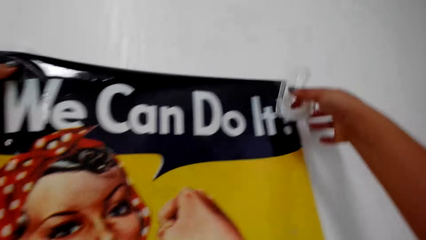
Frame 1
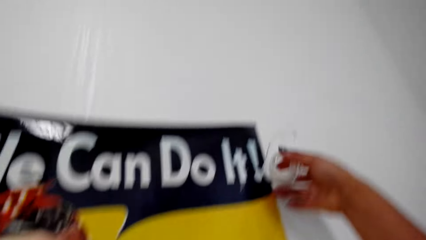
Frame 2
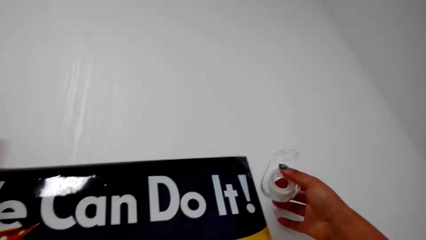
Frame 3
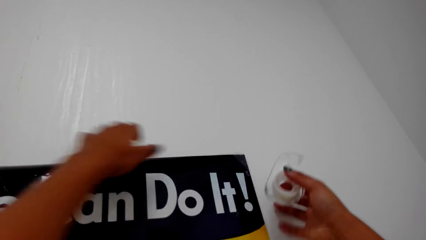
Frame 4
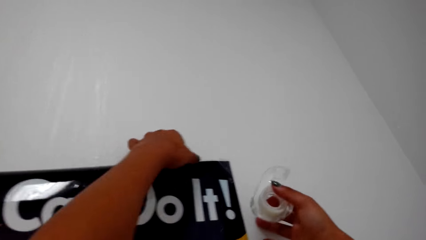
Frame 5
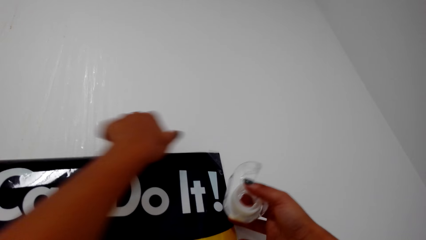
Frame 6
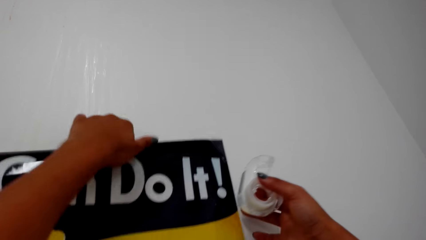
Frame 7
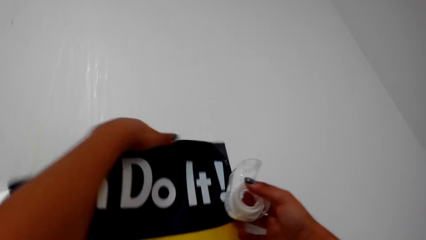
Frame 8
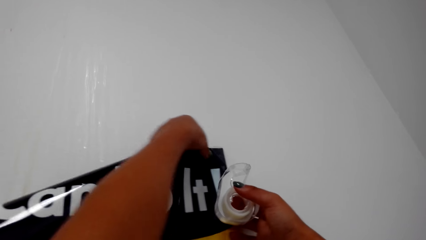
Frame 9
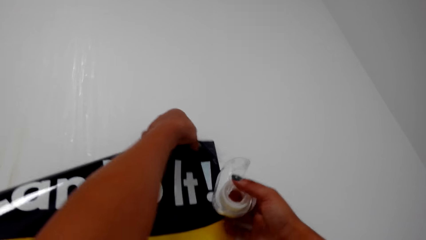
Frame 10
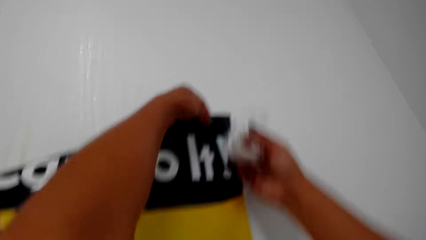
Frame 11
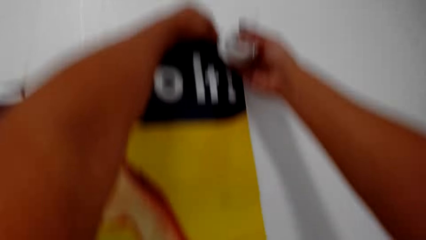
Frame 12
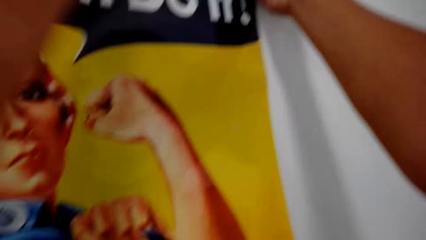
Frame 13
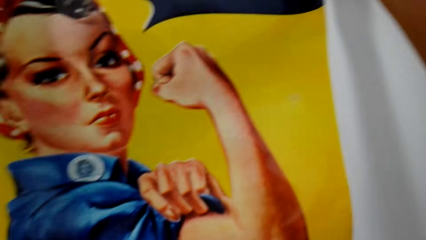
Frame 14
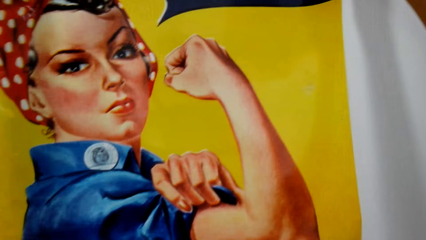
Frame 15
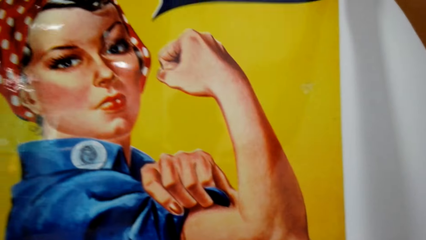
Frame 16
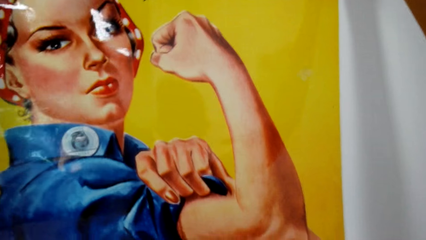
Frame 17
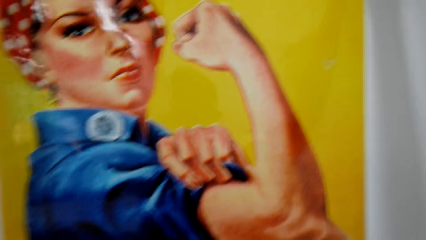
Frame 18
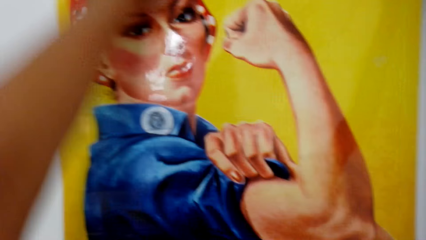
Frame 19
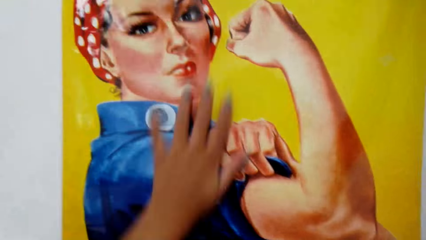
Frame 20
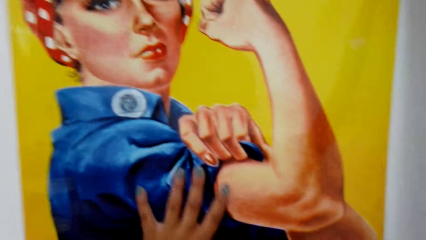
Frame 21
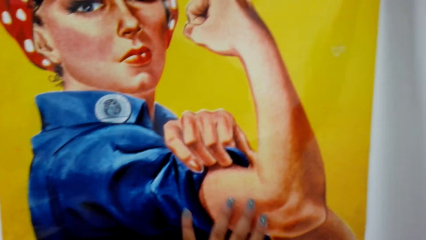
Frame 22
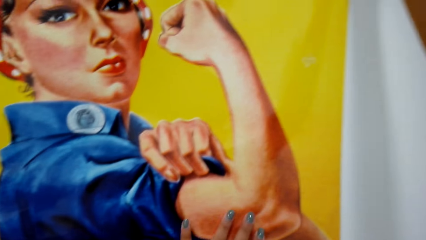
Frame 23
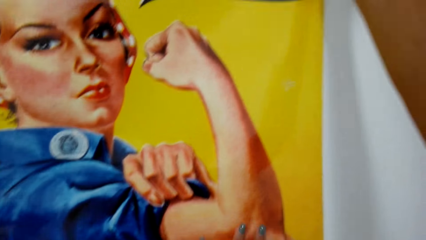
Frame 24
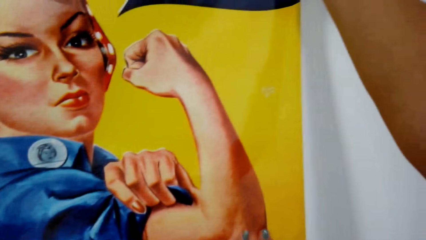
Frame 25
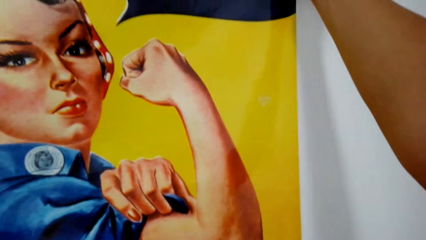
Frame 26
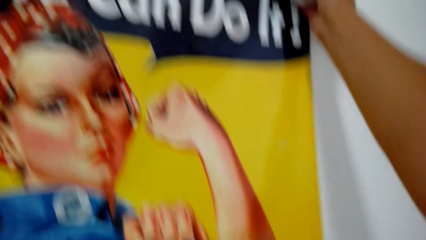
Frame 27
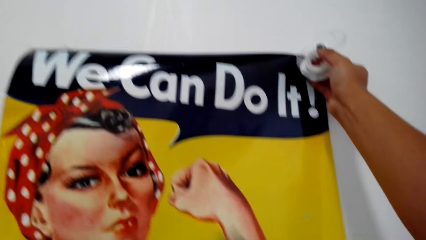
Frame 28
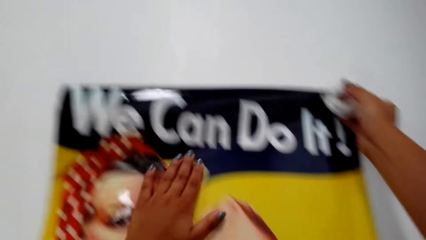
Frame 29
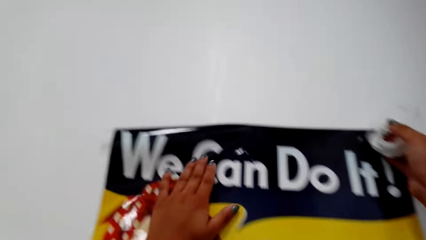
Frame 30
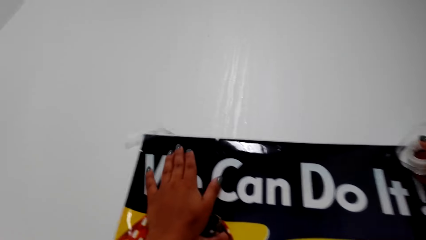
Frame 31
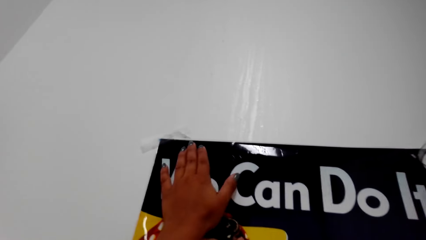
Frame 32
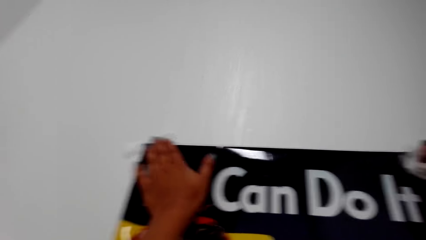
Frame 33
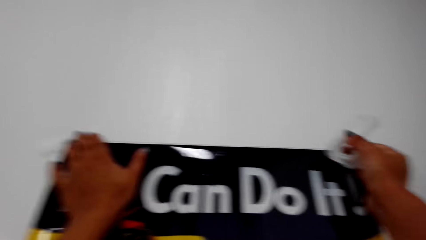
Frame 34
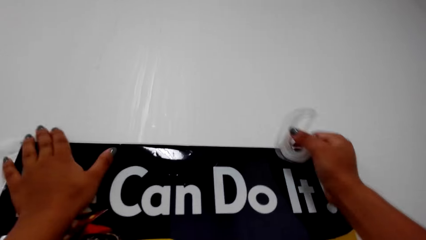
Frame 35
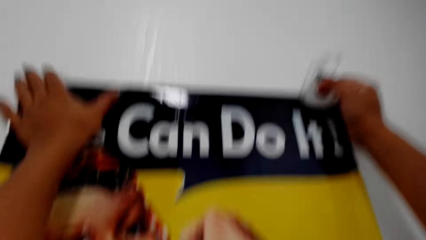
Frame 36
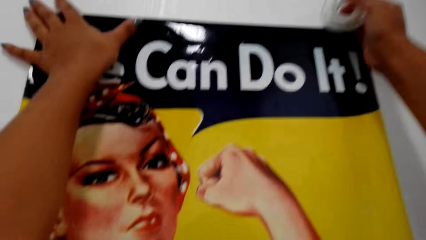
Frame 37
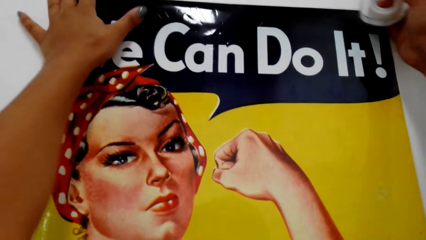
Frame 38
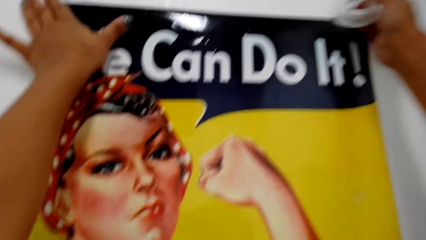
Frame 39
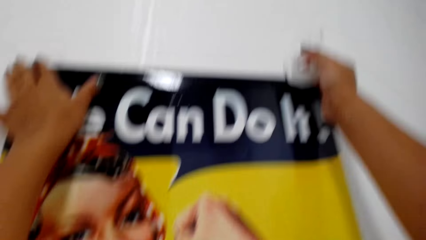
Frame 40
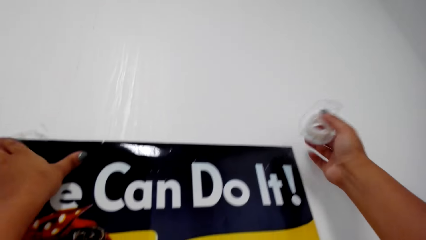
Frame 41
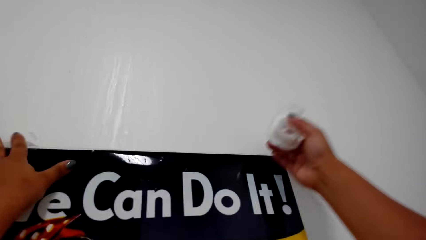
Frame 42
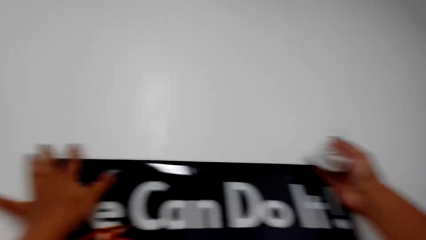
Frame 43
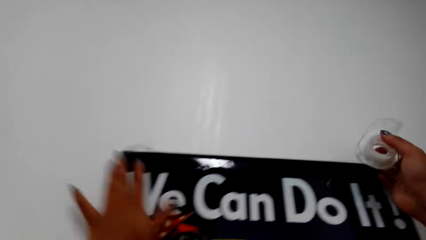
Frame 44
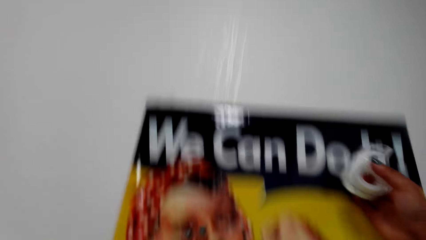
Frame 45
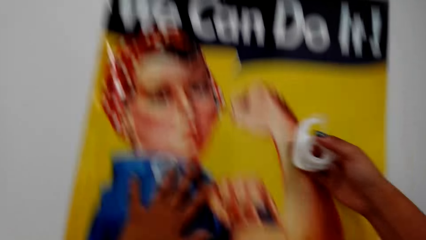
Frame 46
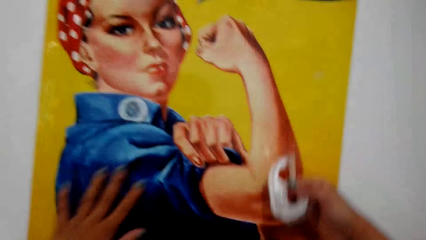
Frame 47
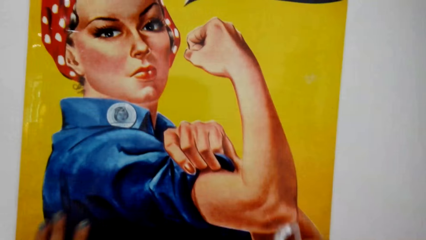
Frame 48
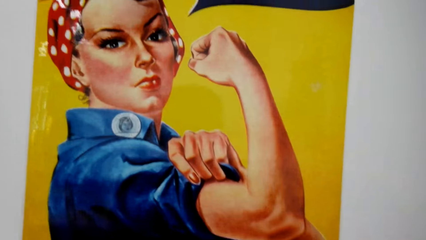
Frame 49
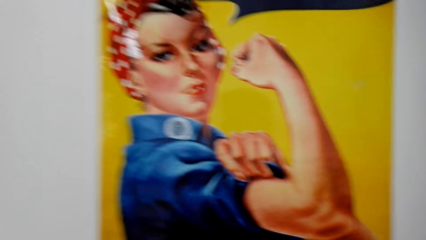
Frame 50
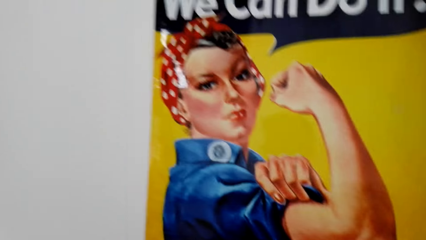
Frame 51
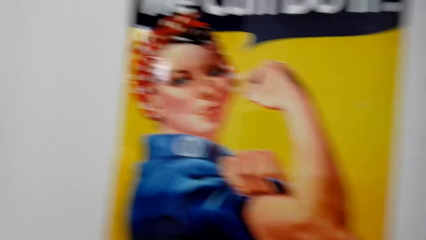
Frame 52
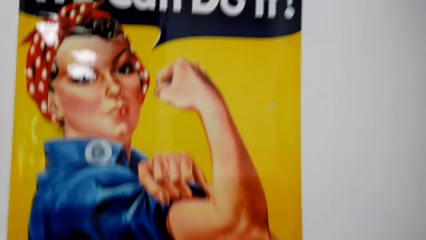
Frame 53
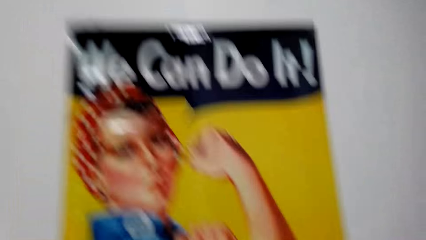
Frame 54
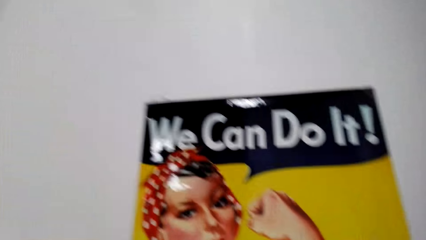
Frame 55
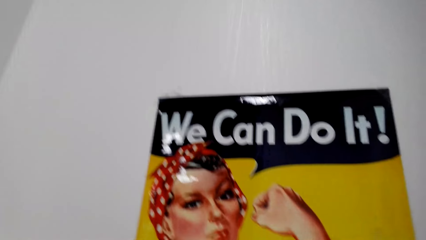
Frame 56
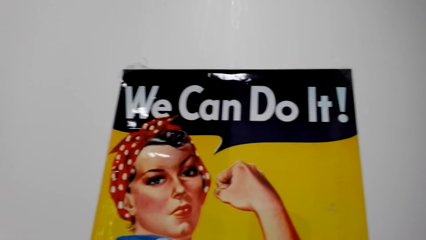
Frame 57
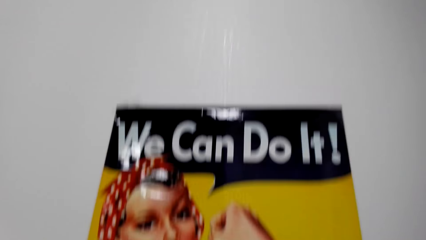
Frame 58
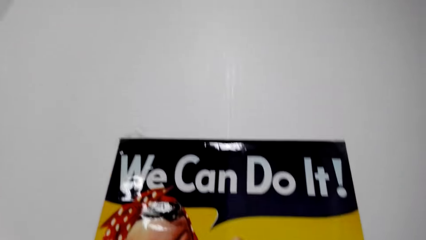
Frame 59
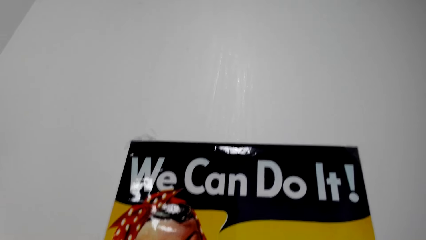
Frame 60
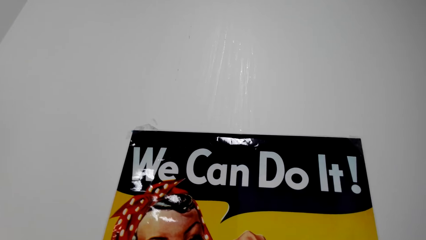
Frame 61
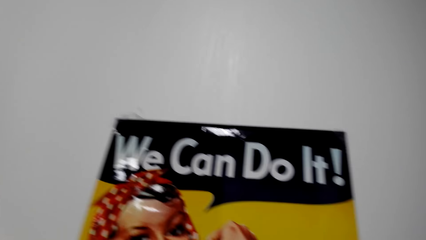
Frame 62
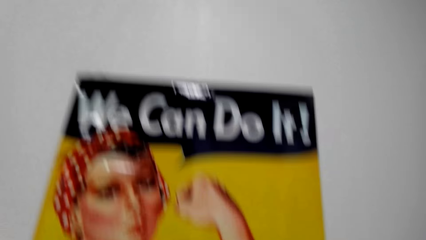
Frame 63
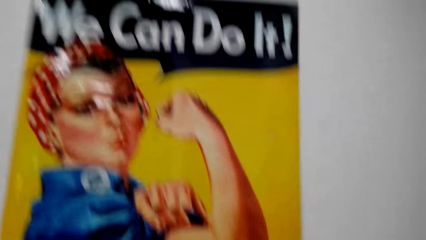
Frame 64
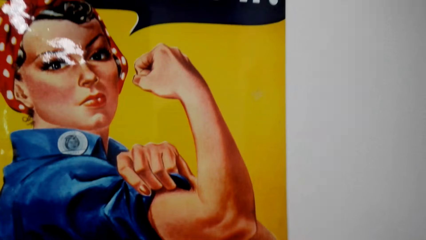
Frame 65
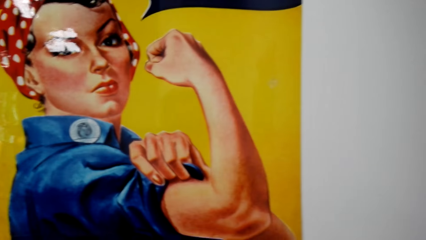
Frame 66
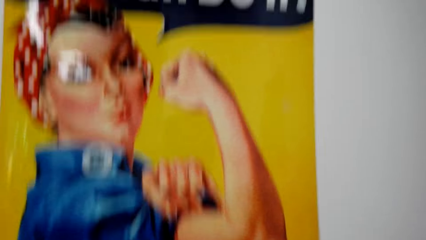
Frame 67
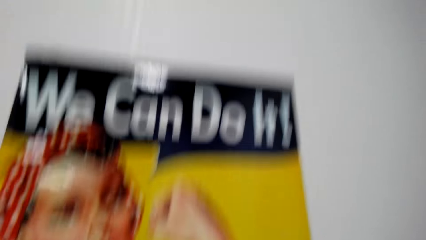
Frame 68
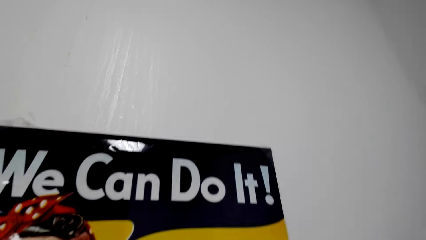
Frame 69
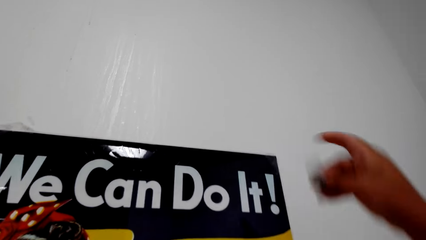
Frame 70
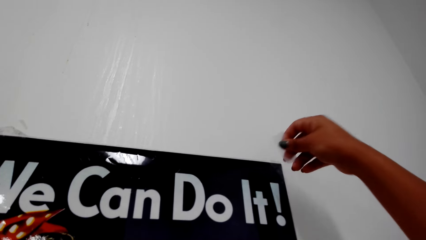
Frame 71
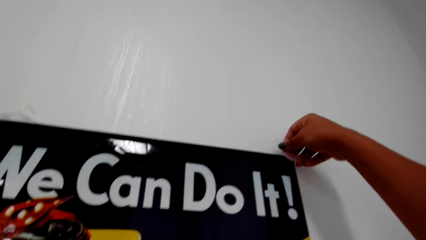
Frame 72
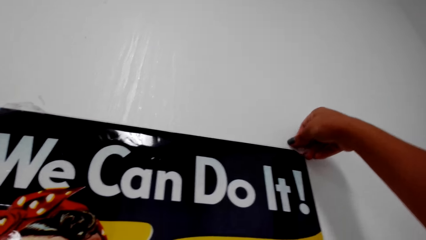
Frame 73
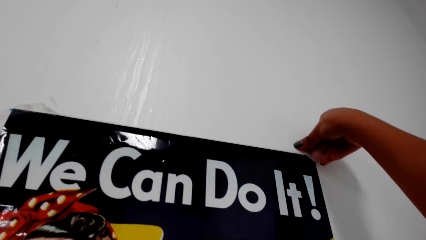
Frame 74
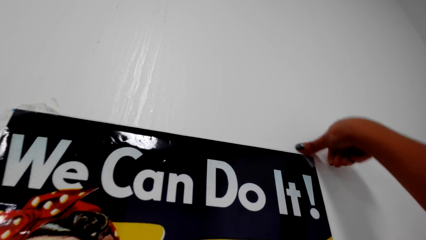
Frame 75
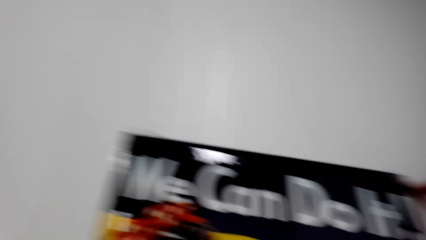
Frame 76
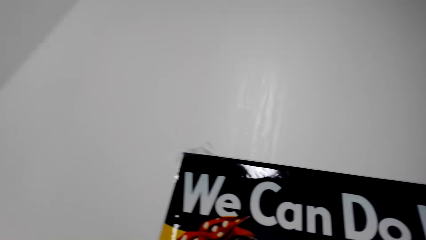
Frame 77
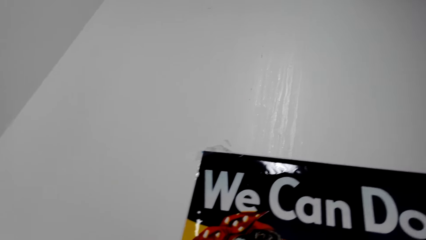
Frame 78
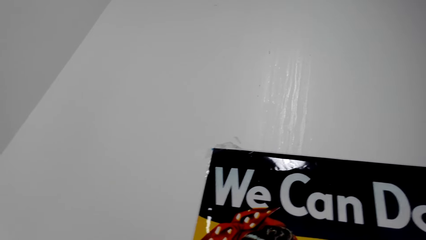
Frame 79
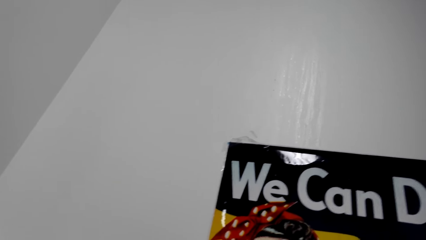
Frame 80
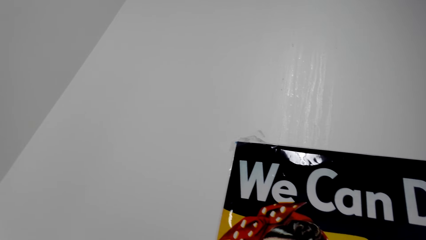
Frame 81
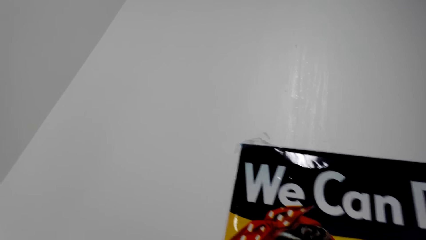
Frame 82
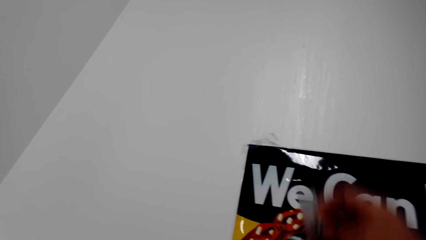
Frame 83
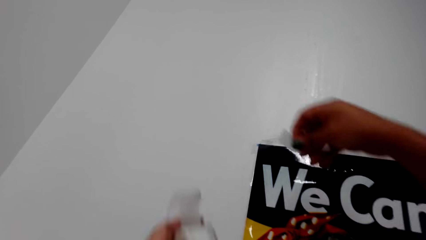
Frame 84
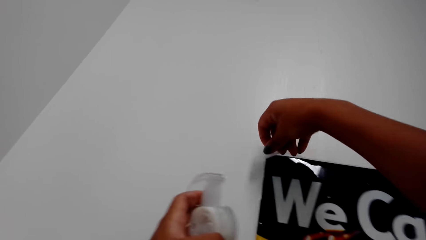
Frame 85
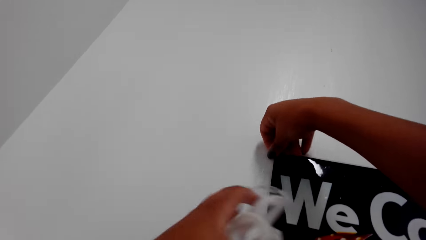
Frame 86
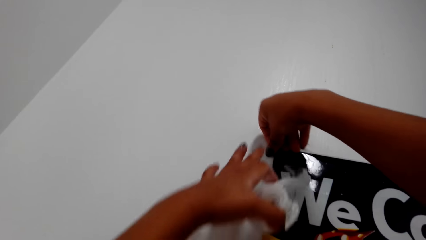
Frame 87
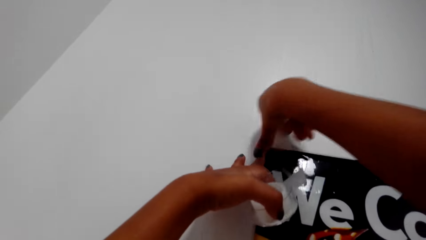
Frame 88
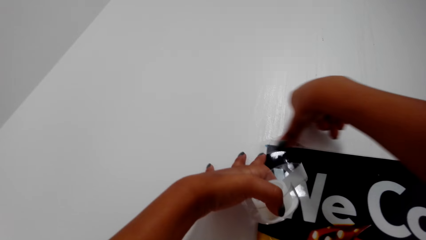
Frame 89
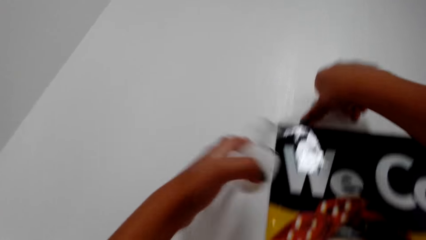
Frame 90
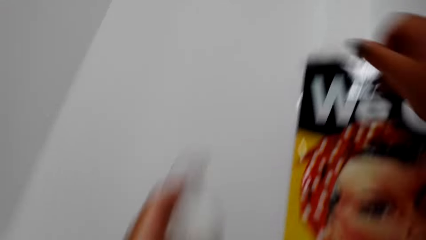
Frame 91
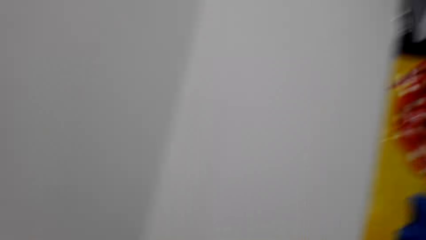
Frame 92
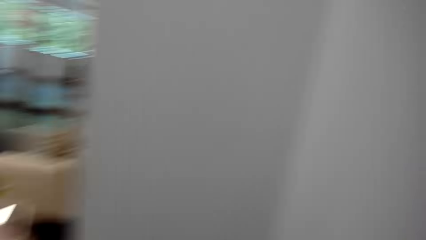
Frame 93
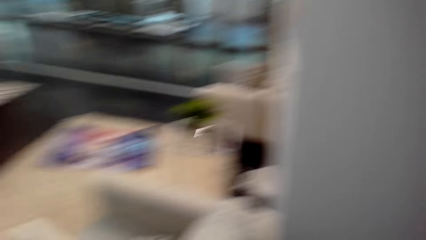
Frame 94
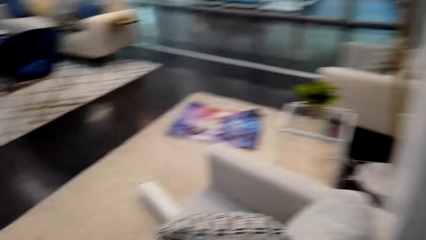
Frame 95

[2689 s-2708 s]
The camera wearer aligns a wallpaper. They straighten the wallpaper. They remove the poster. They press the poster on the wall. They align the wallpaper. They attach a sellotape on the wallpaper. They cut the sellotape on a roll. They attach the sellotape on the wallpaper. They walk in a room.
